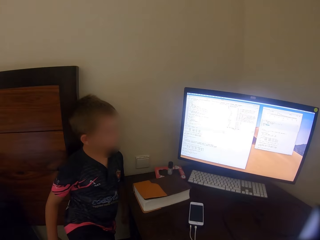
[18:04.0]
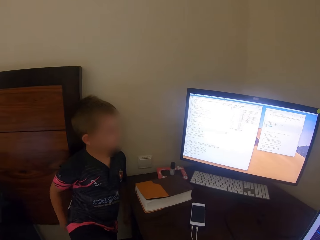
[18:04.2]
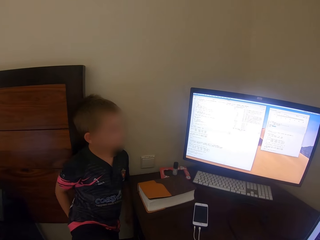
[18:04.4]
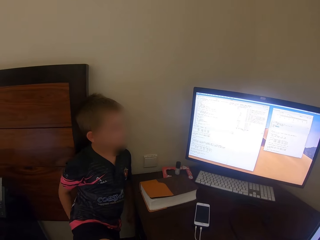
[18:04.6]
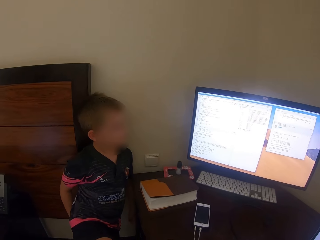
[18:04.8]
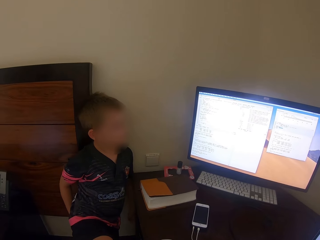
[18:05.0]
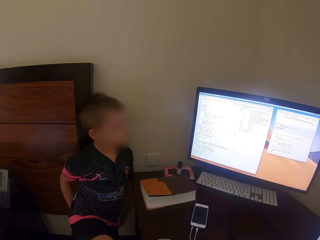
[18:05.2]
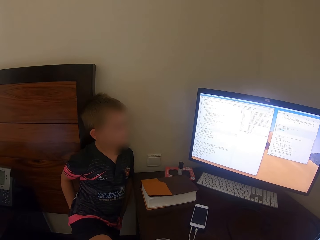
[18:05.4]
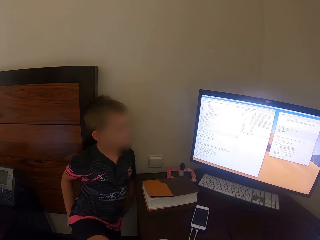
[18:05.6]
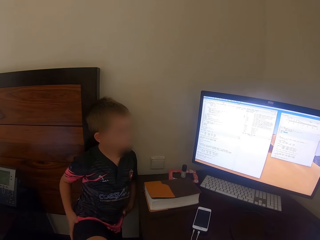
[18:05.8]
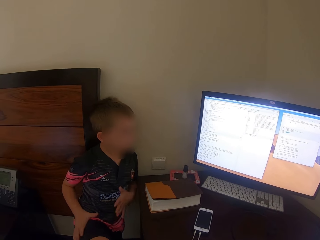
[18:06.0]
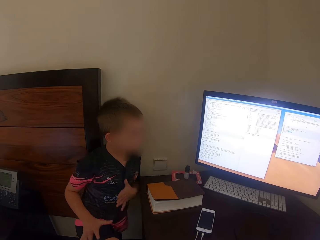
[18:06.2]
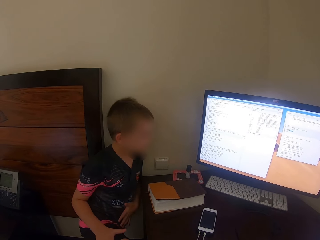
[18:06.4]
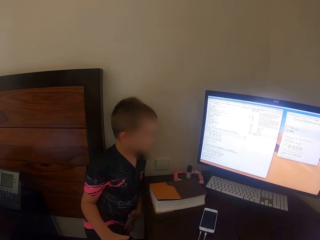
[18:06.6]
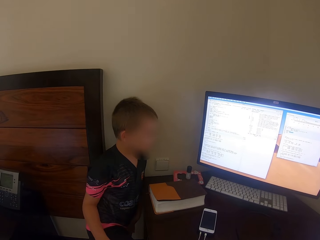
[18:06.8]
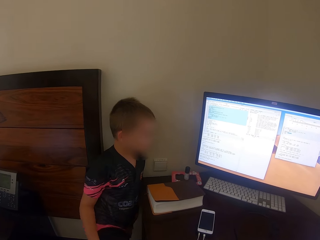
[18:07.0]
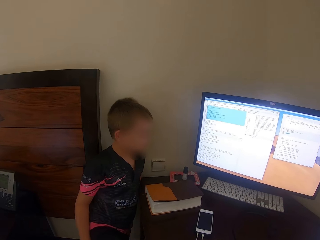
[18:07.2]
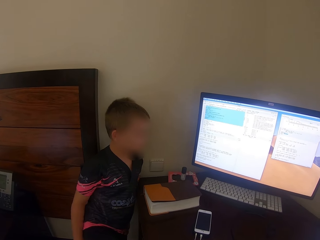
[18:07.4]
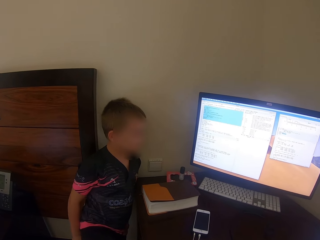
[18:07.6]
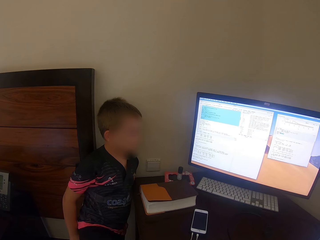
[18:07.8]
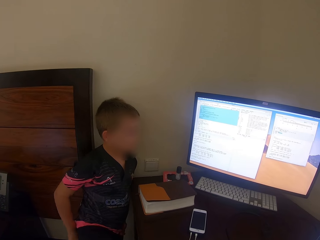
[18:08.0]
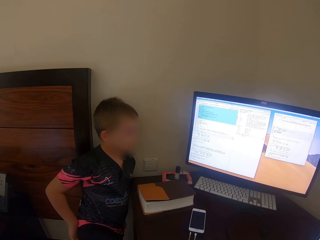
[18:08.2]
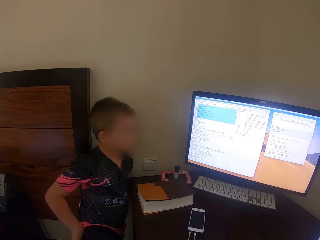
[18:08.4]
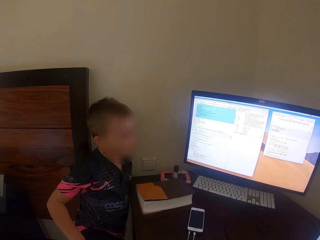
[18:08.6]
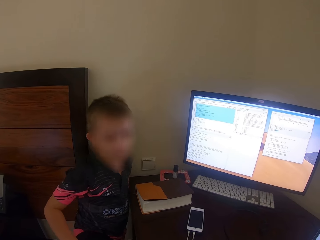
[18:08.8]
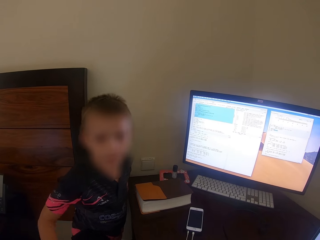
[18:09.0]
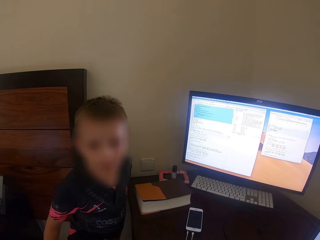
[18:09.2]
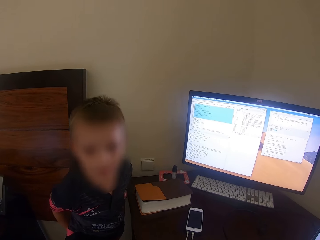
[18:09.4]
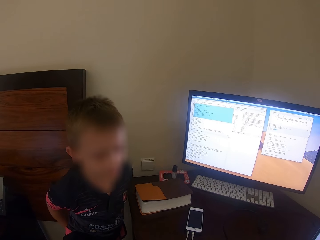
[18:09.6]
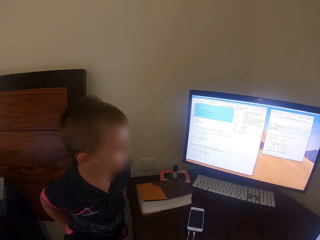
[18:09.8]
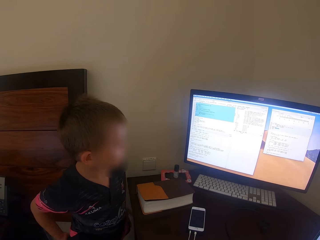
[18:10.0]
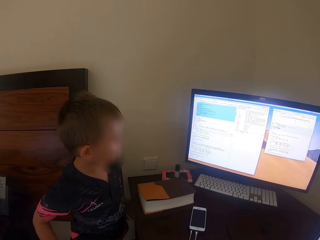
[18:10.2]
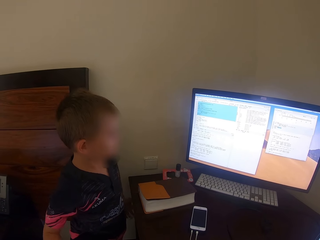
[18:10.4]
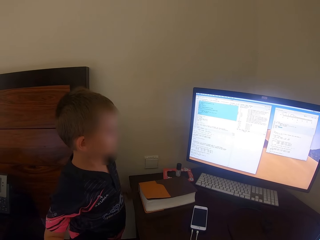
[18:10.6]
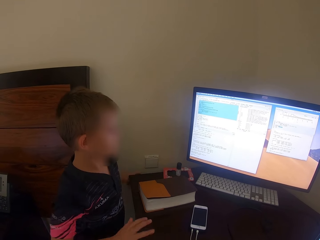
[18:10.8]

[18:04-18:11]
The camera wearer looks around. A man moves the hand. The camera wearer talks. The man talks.

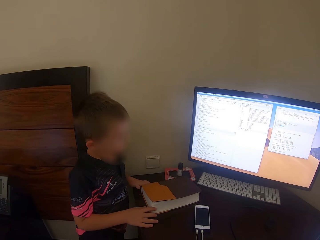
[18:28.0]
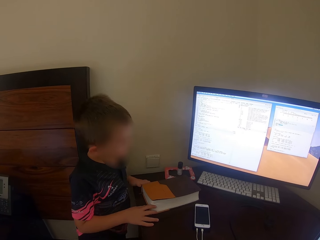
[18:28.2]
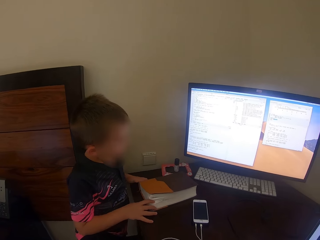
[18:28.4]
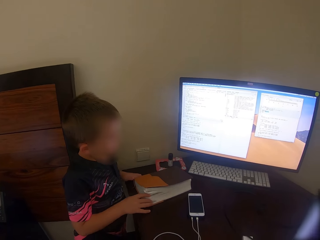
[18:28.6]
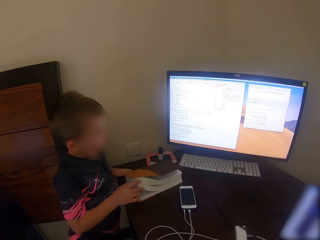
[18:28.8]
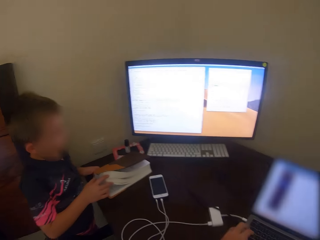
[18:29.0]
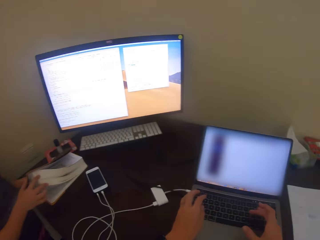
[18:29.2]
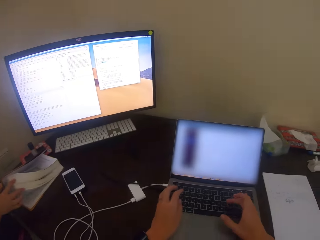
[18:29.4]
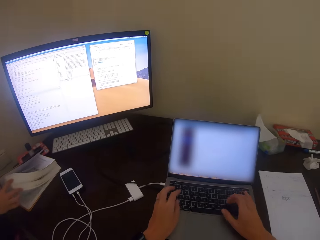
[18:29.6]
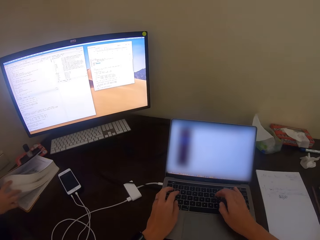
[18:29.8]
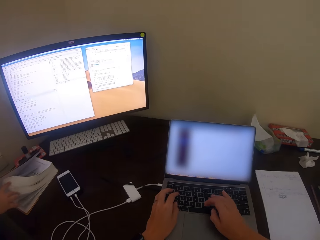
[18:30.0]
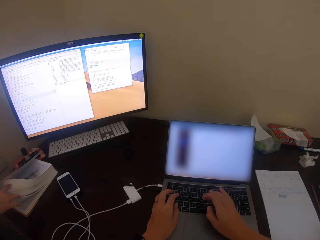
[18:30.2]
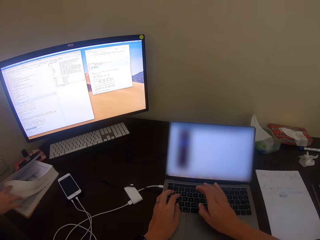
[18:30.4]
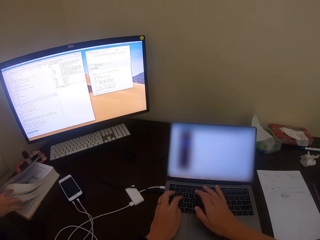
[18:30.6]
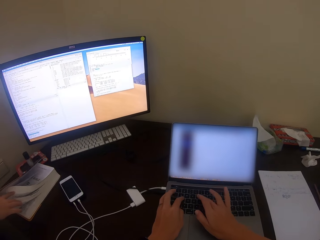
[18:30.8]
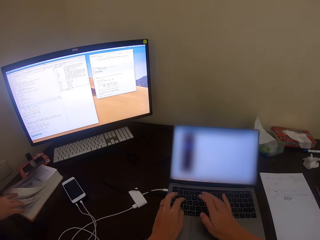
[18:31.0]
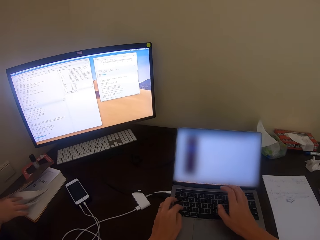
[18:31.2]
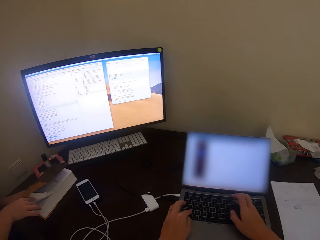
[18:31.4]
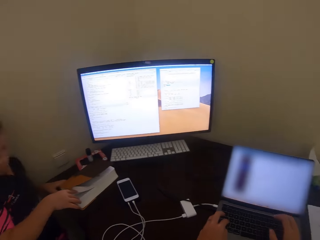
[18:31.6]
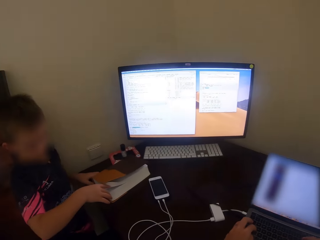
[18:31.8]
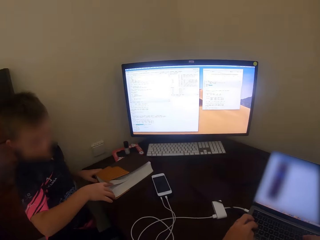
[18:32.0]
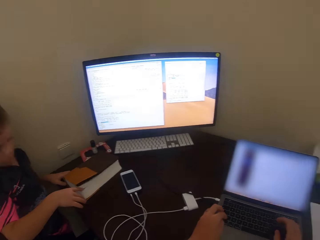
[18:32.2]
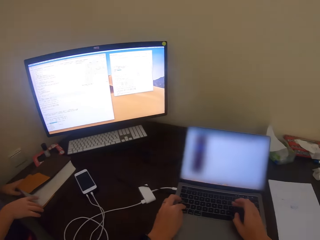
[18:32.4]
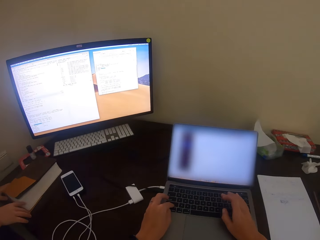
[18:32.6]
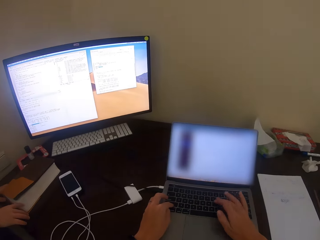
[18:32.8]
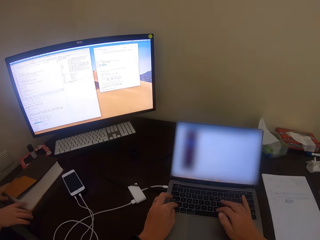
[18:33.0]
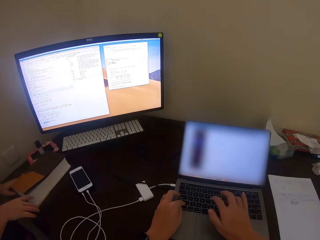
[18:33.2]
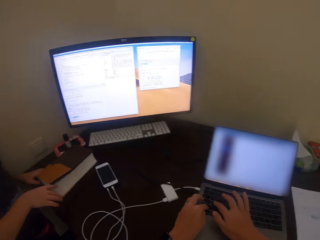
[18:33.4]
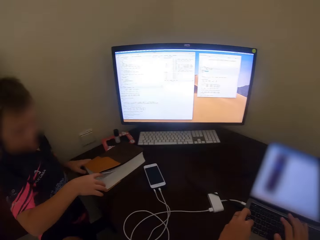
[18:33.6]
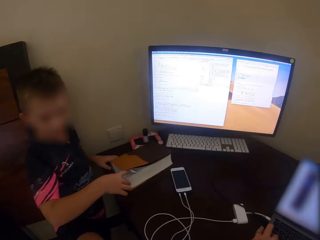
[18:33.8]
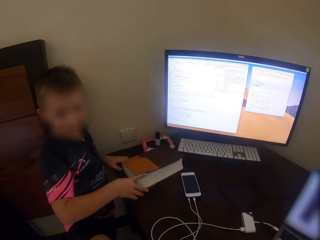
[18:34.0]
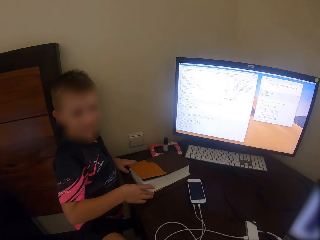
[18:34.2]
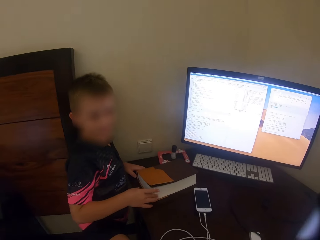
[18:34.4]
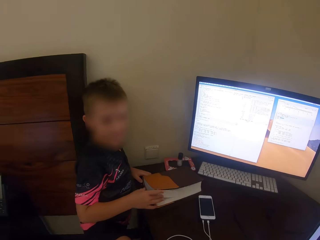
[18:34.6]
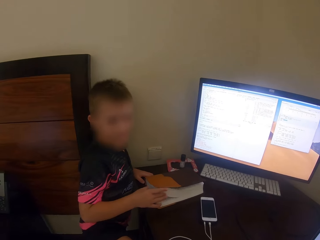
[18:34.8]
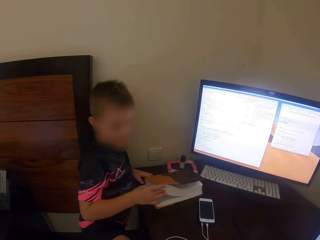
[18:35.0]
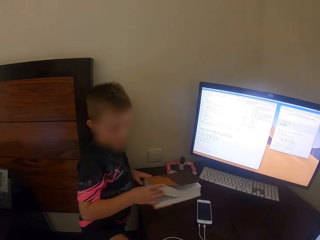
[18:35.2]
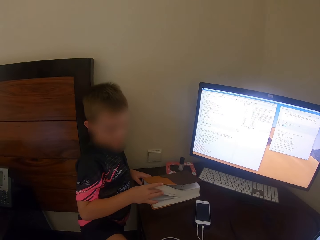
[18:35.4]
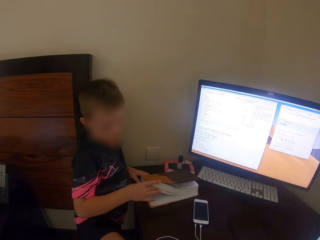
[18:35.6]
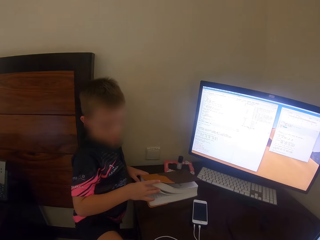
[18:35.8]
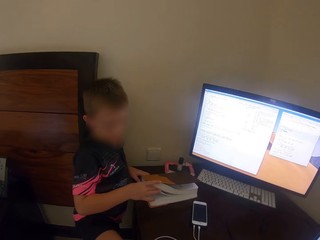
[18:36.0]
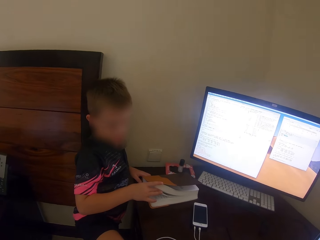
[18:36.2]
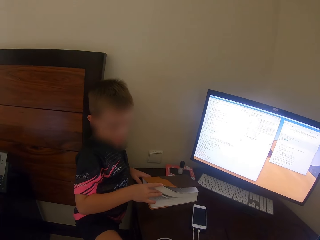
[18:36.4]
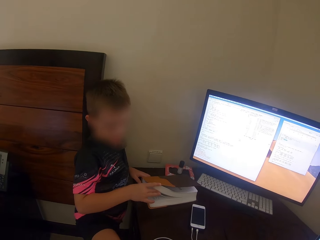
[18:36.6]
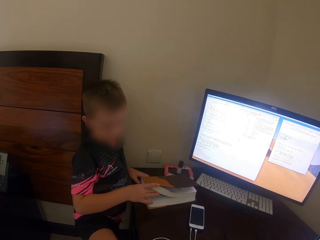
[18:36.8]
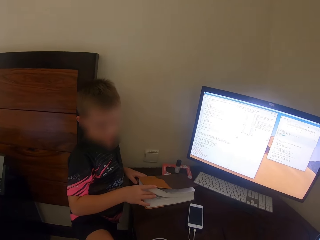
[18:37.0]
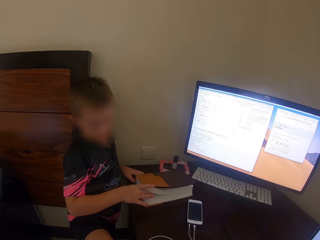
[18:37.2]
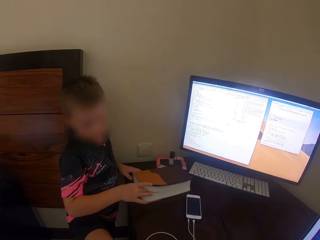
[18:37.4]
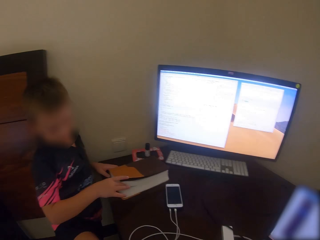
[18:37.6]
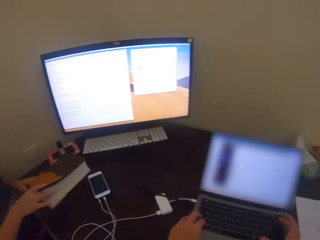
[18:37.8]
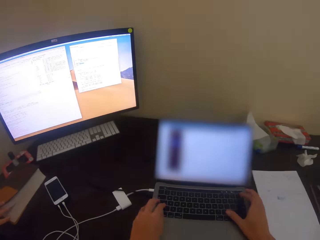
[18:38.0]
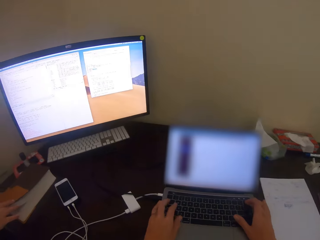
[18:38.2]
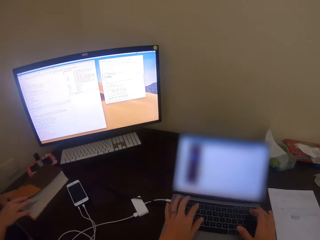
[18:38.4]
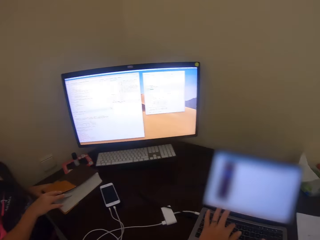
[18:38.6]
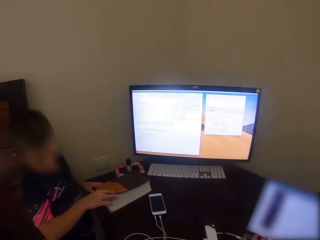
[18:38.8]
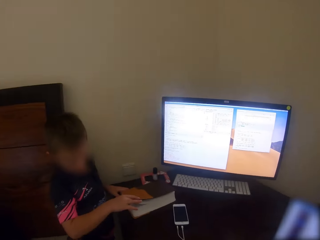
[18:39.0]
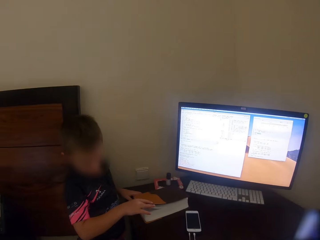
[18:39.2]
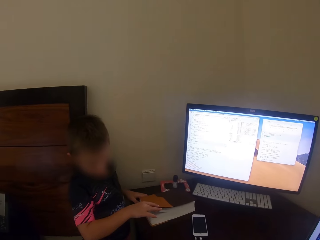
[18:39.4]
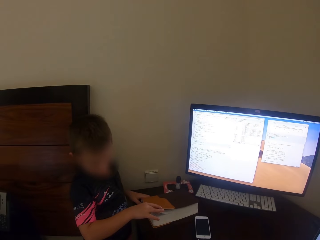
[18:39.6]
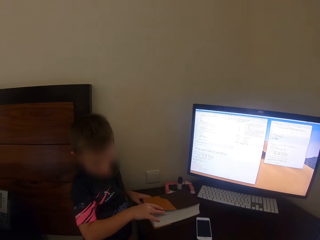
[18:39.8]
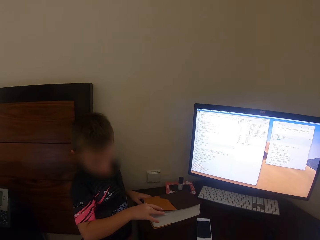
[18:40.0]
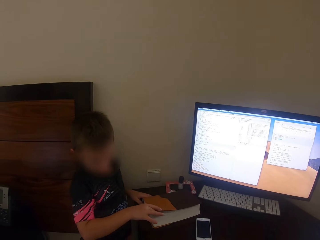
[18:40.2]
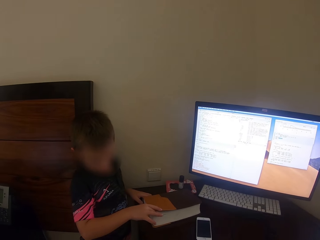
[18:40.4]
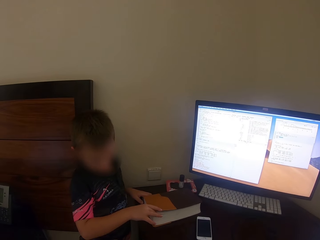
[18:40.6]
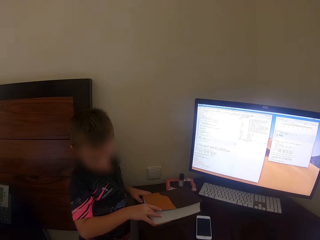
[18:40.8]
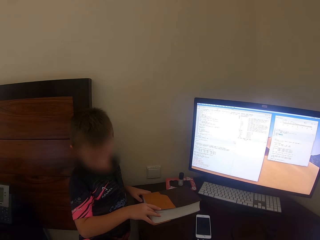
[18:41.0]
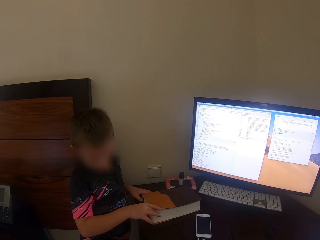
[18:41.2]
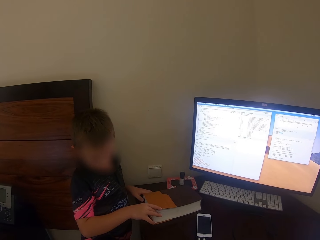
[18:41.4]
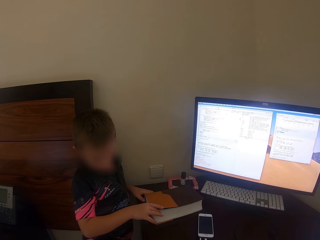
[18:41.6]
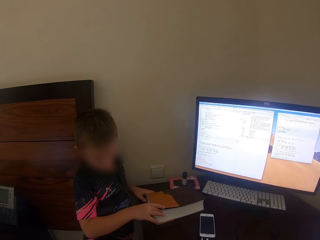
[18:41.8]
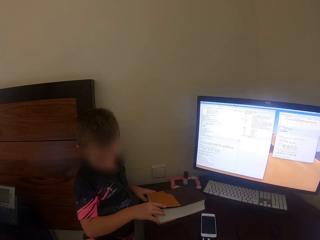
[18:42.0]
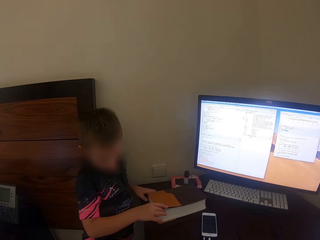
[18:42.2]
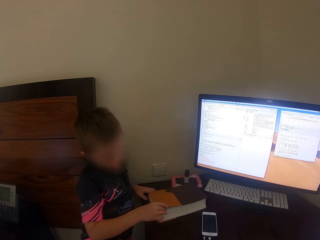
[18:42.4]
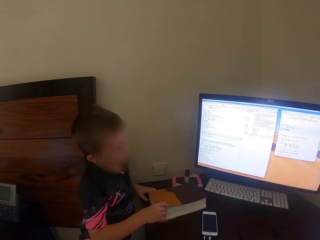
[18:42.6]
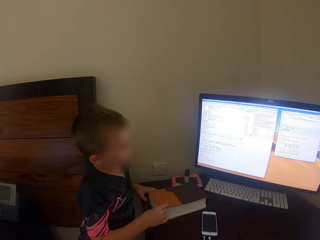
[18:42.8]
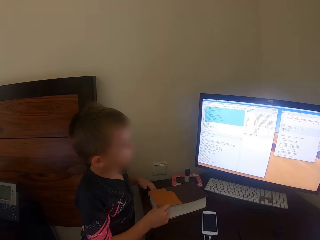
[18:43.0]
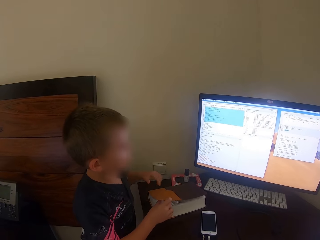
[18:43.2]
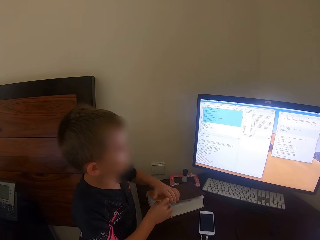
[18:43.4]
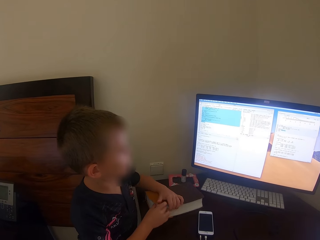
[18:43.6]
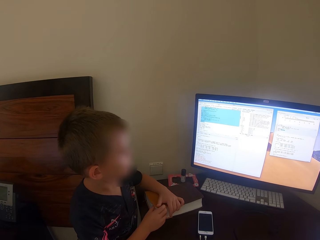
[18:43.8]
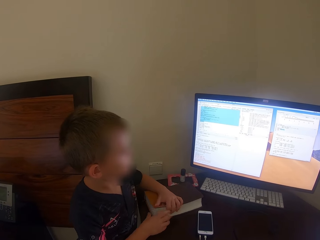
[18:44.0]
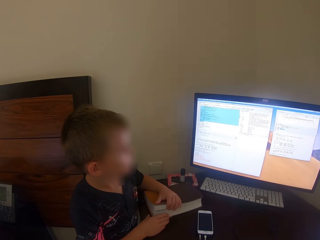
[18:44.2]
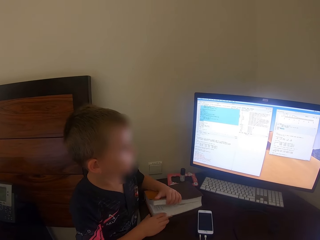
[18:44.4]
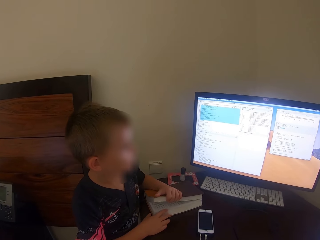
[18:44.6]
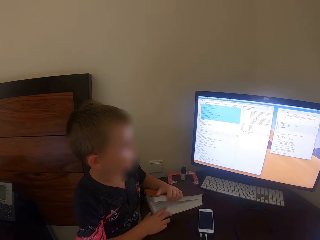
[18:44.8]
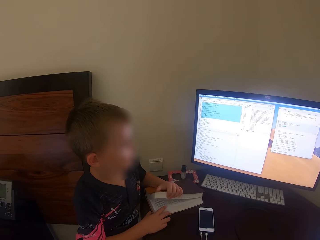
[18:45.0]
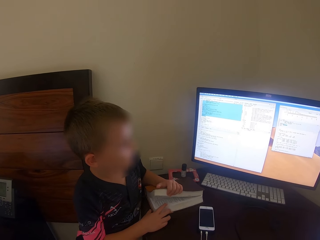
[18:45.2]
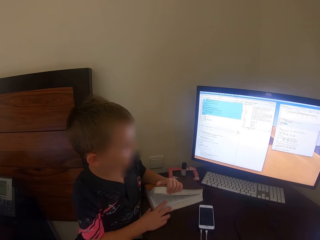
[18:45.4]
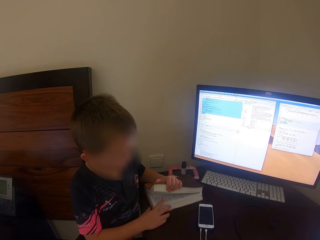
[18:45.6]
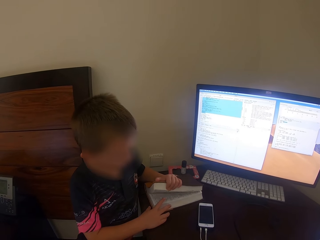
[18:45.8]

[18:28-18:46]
A man moves the book. The camera wearer types on the laptop keyboard. The man talks. The camera wearer converses with the kid. They touch the laptop. The man looks around and talks.
